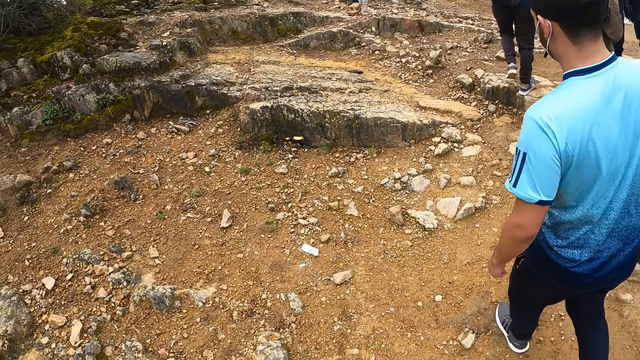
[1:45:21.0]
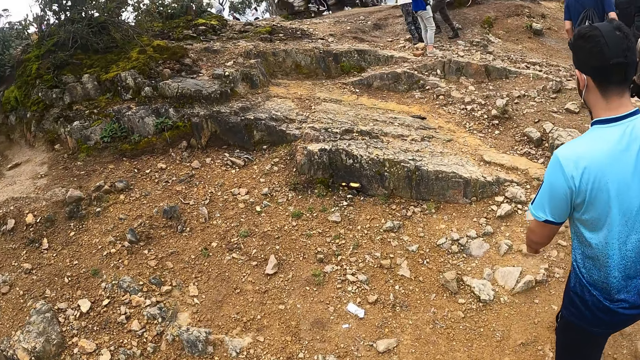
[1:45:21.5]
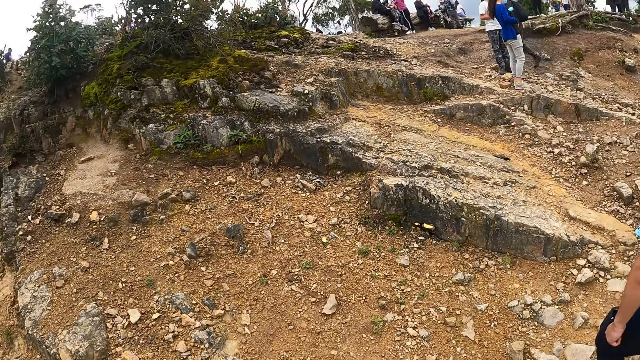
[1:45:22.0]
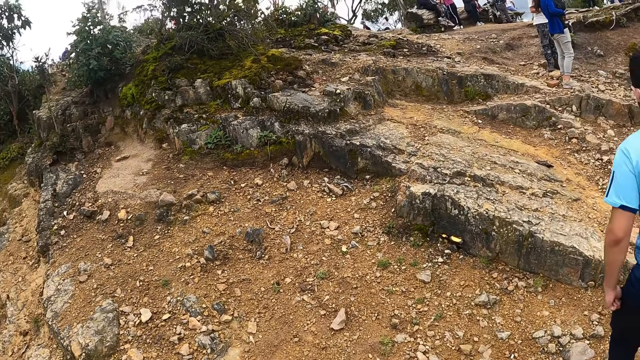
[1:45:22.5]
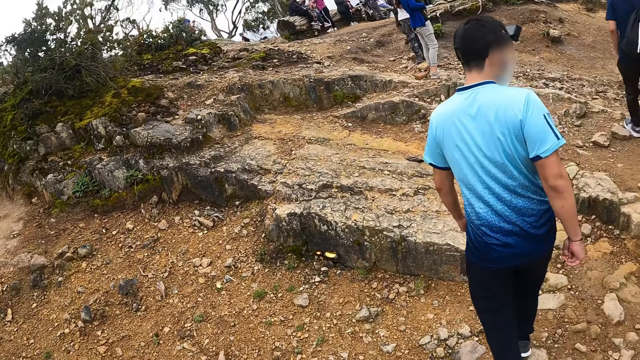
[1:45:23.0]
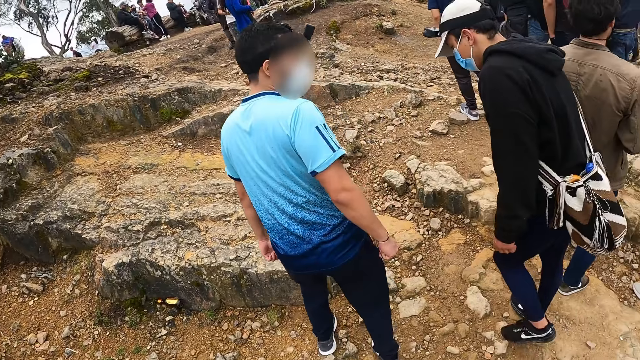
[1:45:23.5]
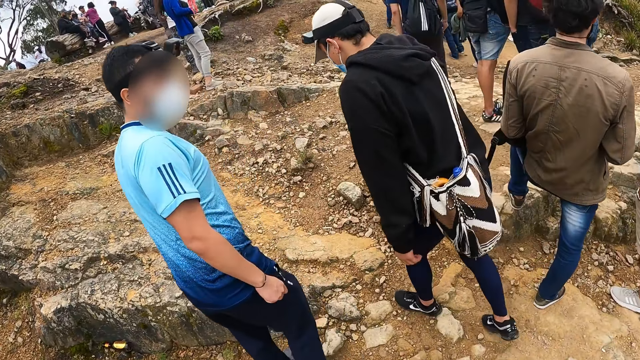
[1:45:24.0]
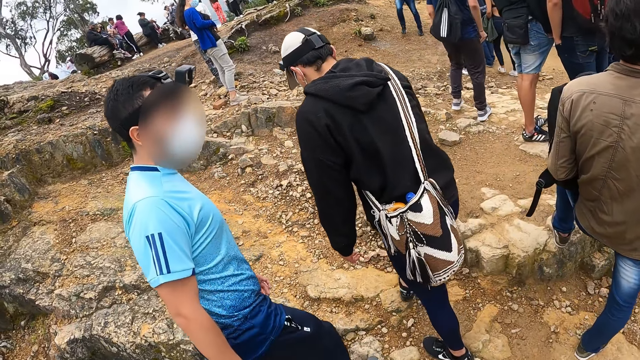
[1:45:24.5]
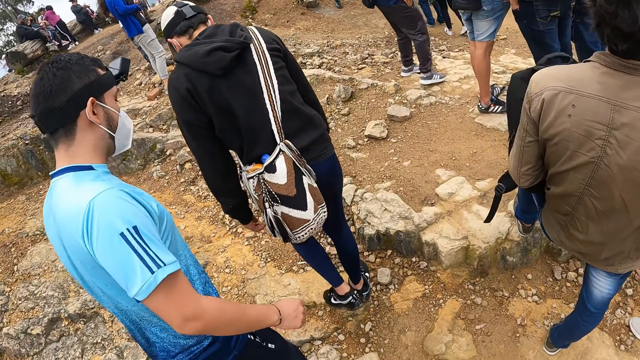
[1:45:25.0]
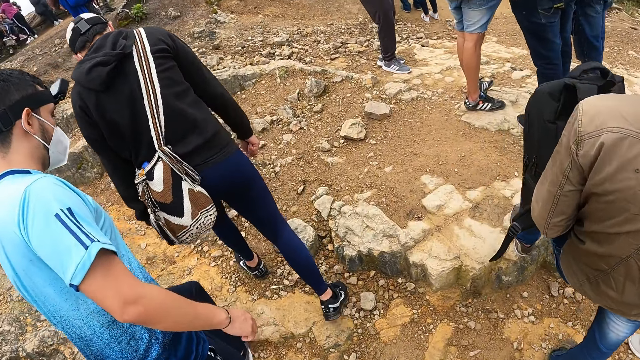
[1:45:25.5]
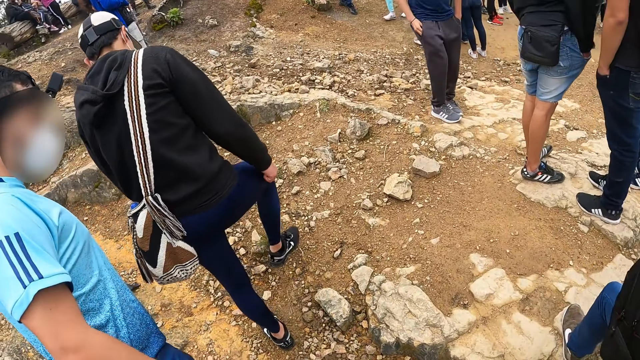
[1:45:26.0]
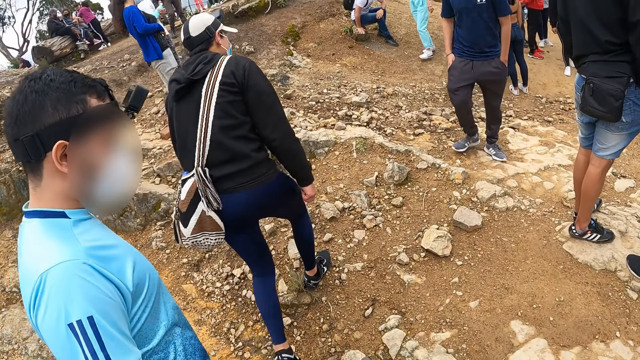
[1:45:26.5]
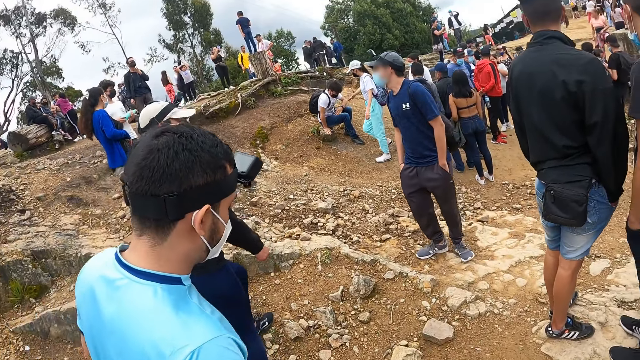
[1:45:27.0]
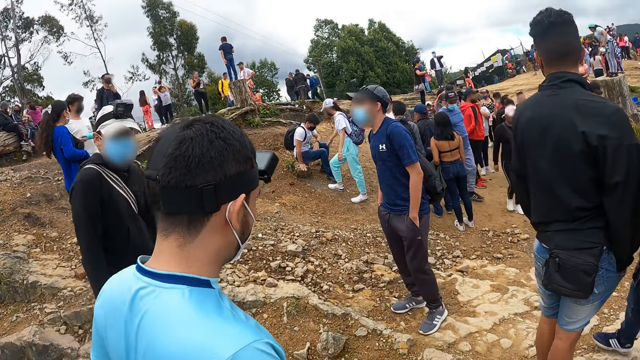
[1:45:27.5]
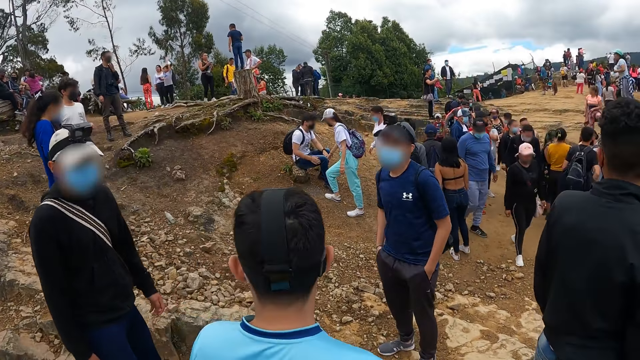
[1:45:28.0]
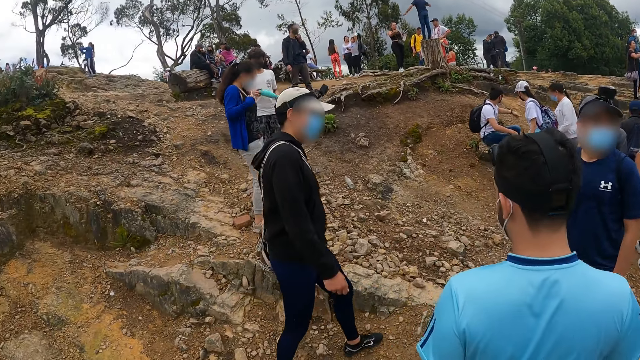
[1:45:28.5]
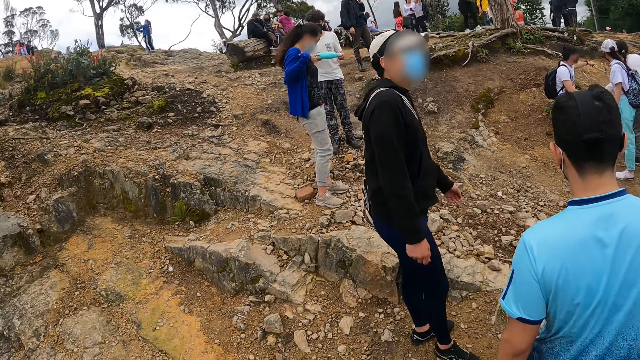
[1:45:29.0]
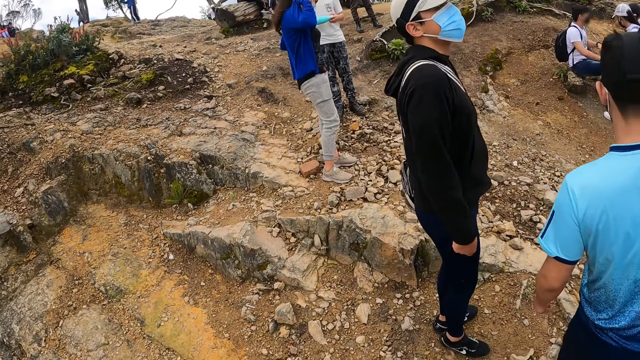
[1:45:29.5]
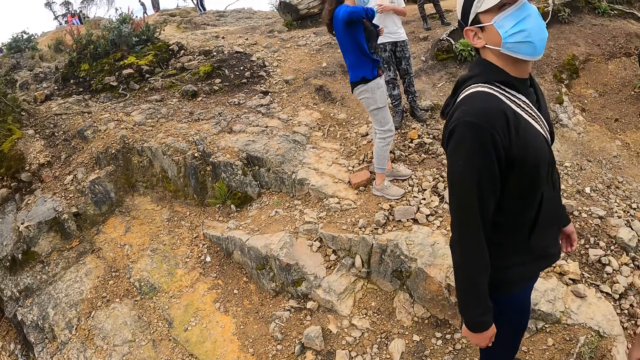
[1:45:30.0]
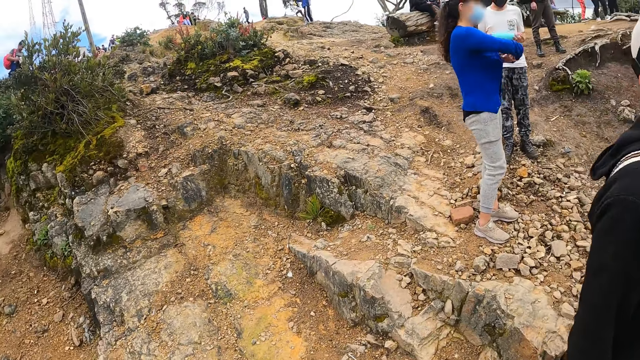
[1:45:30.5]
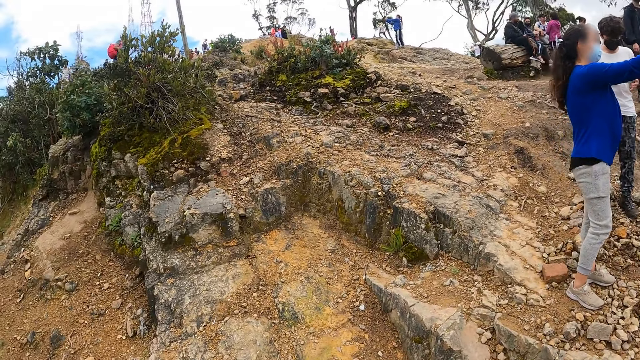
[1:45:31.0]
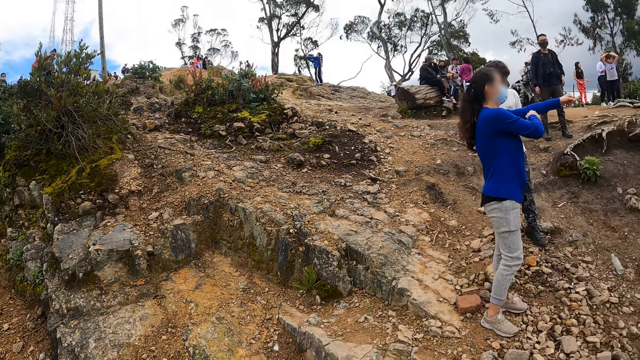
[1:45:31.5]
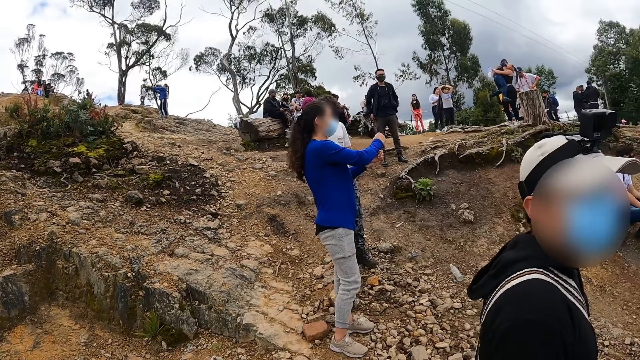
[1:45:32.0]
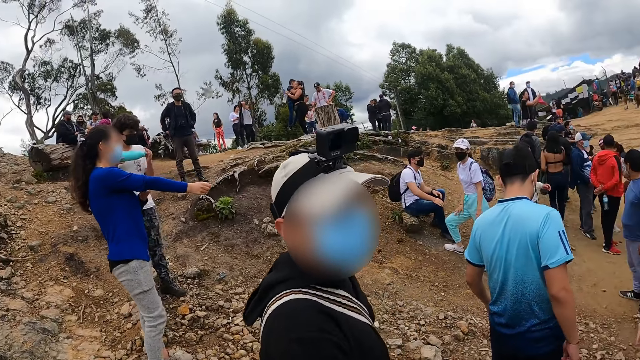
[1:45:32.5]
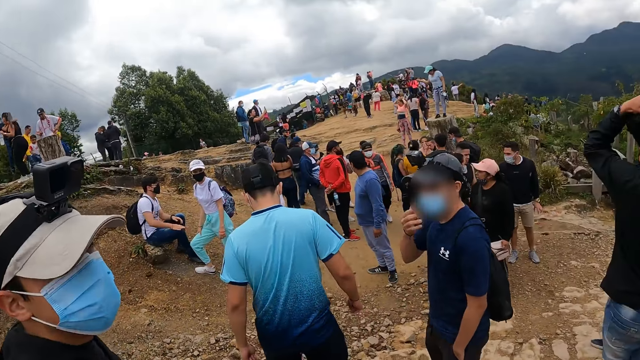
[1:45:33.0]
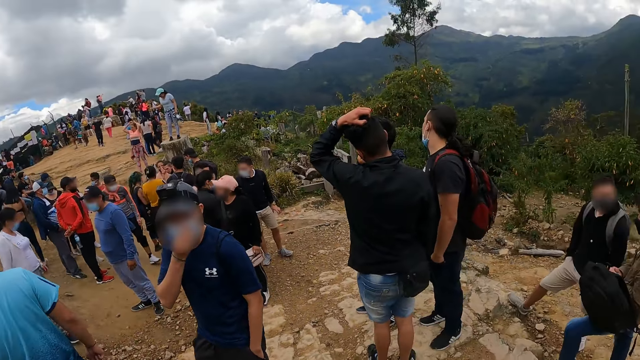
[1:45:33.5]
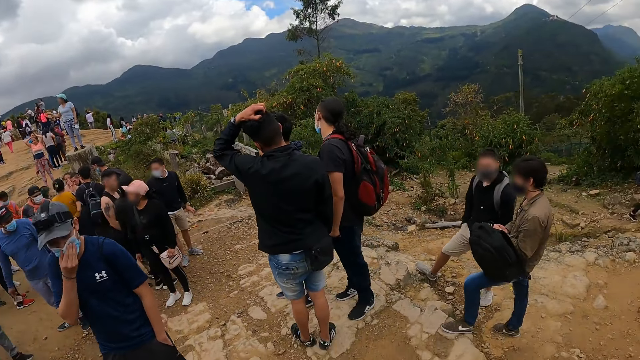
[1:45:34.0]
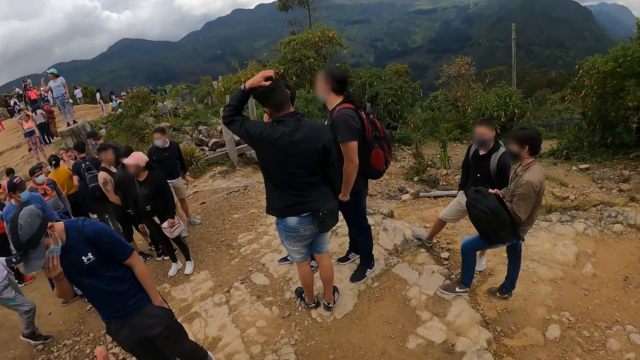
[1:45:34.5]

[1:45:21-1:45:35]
The camera wearer walks around the compound with the team. They look at the people on the park. They look up the hill. A man adjusts a face mask on his face with his right hand.

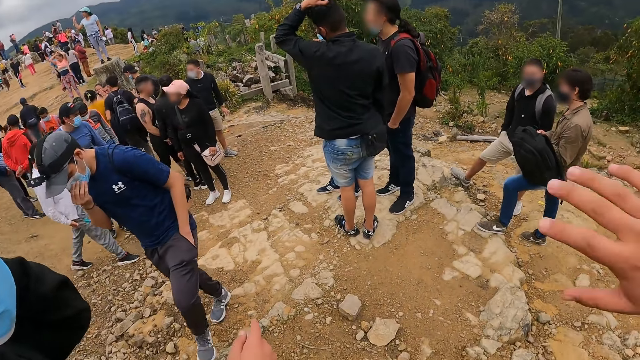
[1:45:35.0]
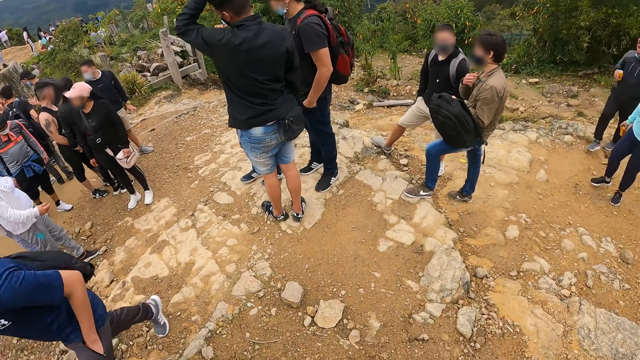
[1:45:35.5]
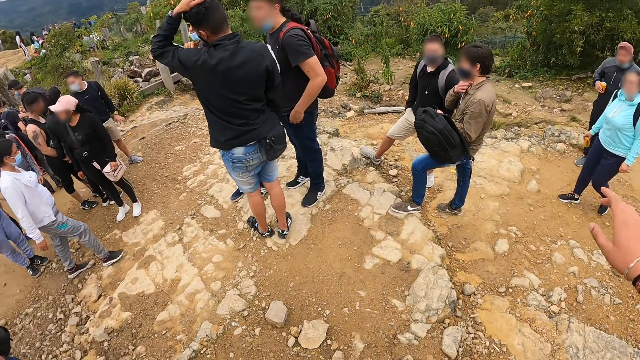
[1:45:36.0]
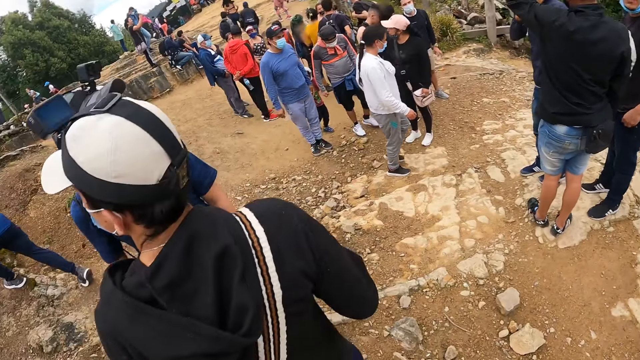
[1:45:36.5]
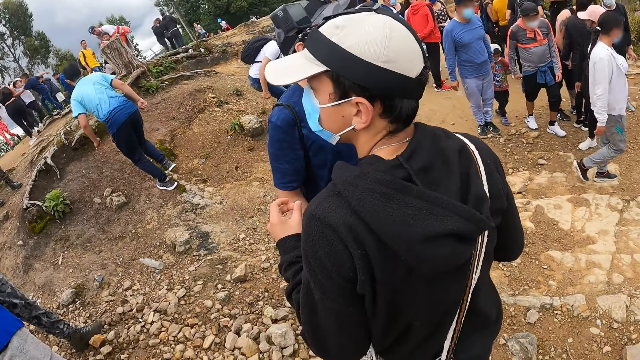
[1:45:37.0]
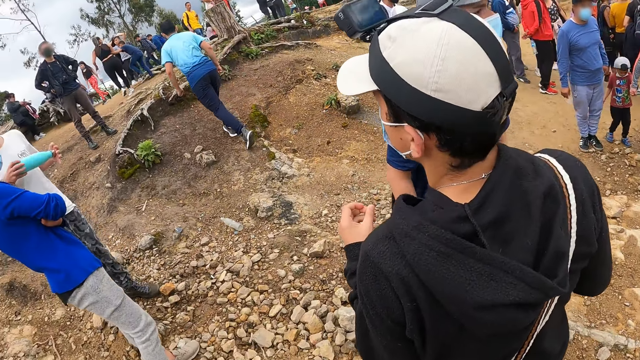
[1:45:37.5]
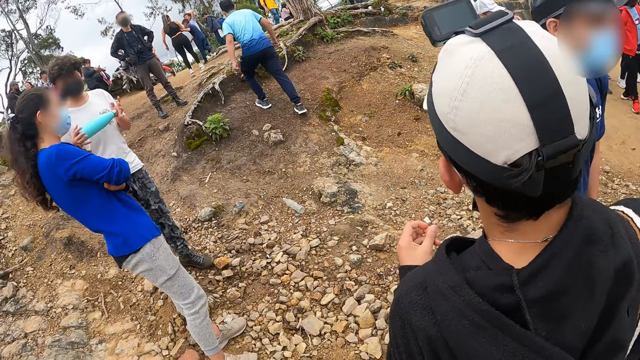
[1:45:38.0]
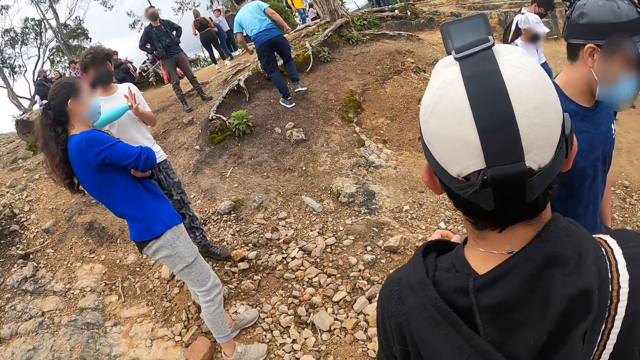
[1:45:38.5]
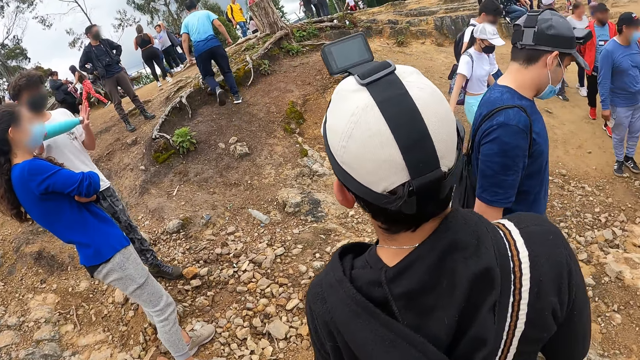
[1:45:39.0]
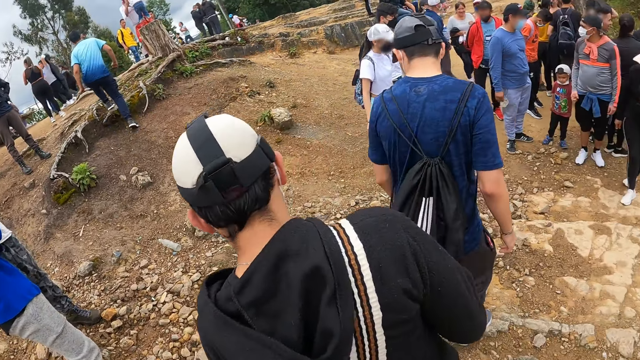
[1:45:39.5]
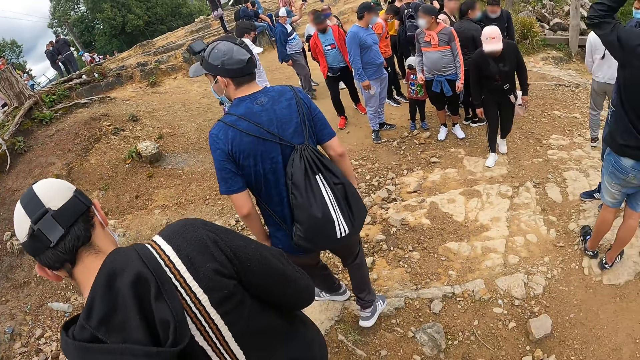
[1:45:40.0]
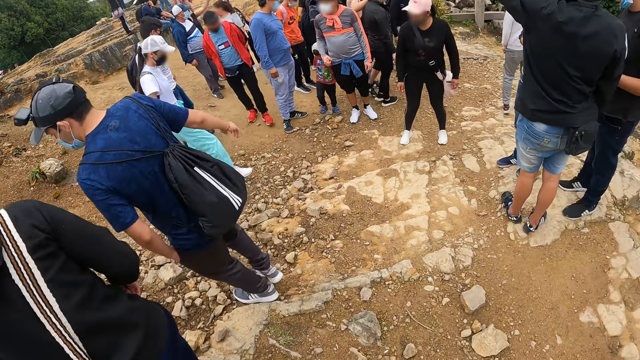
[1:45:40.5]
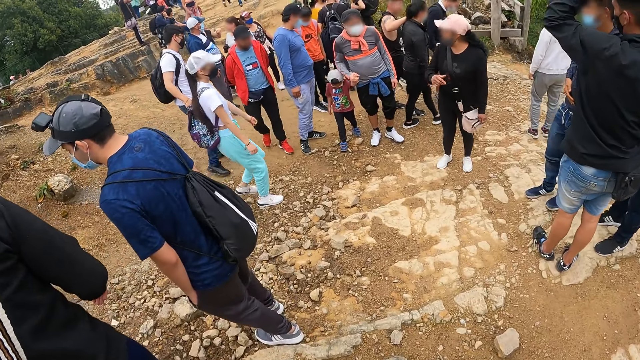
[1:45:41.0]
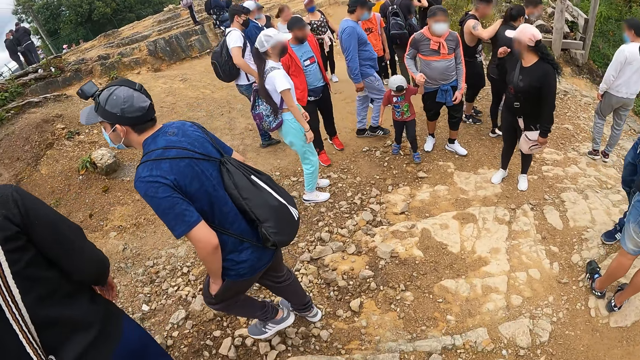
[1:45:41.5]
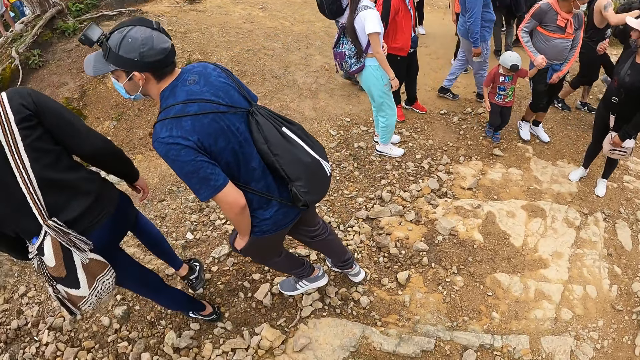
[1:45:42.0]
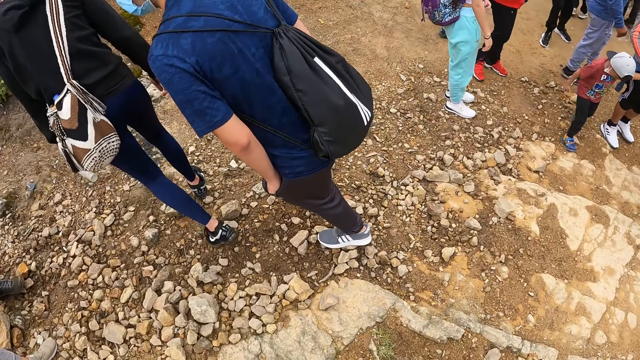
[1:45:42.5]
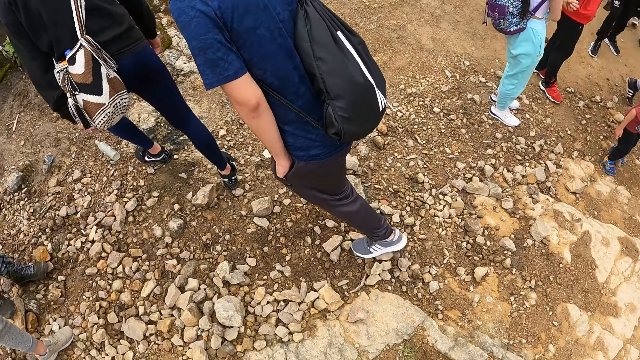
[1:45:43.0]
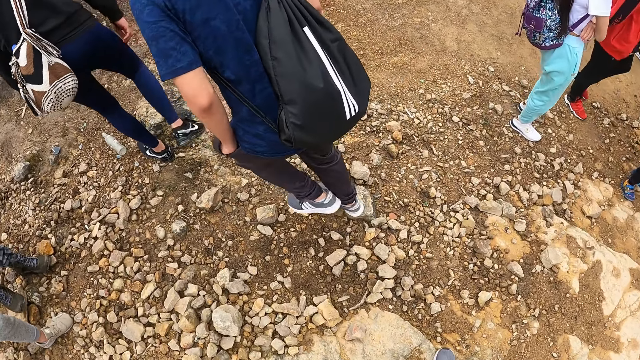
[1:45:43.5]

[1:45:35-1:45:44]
The camera wearer looks at the people around. They converse with someone. They look at the people around.
